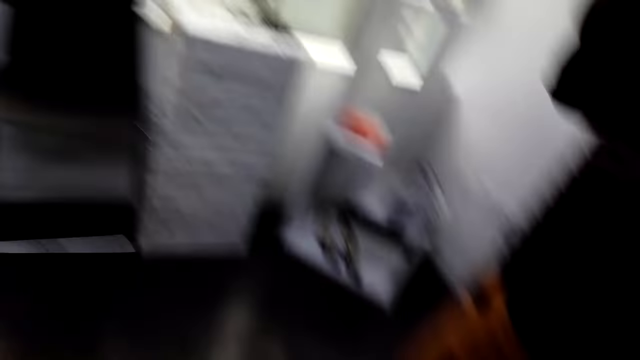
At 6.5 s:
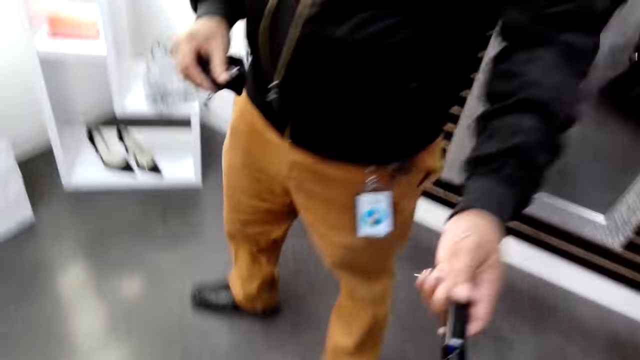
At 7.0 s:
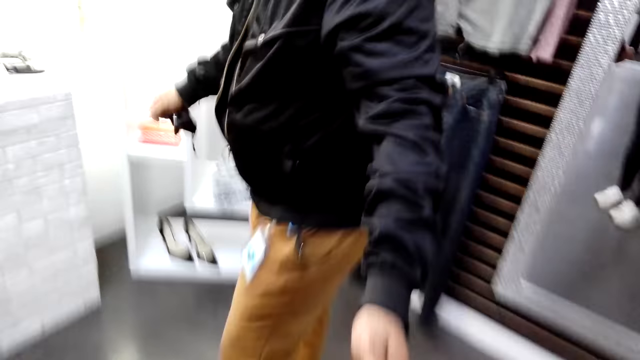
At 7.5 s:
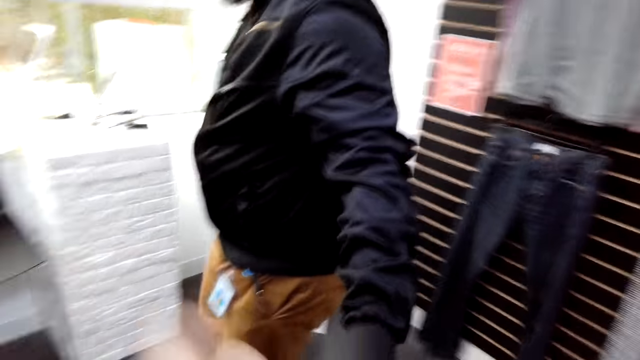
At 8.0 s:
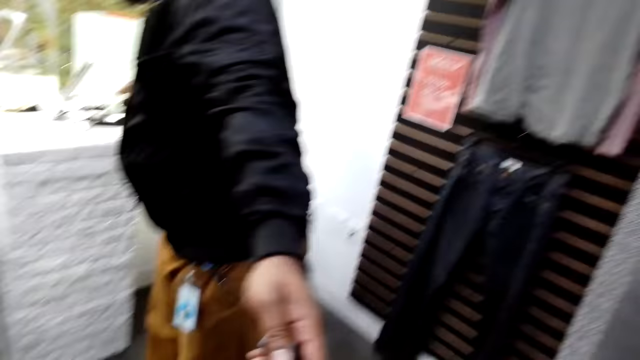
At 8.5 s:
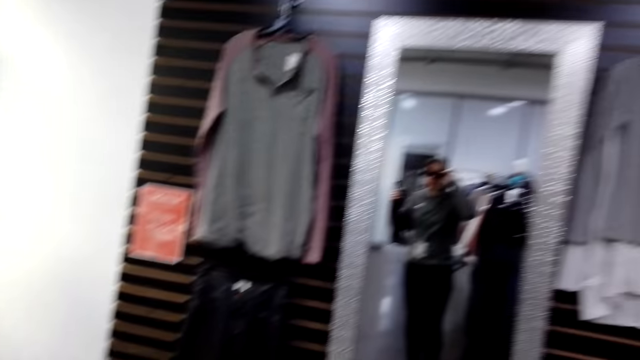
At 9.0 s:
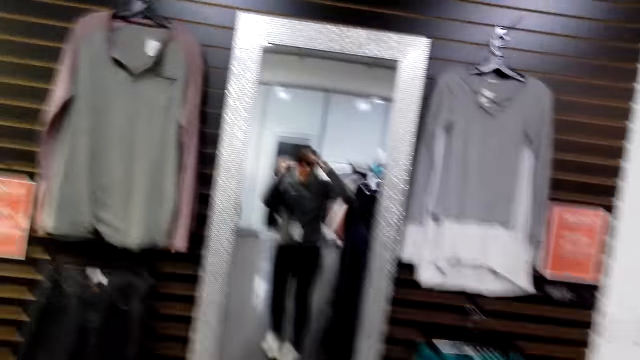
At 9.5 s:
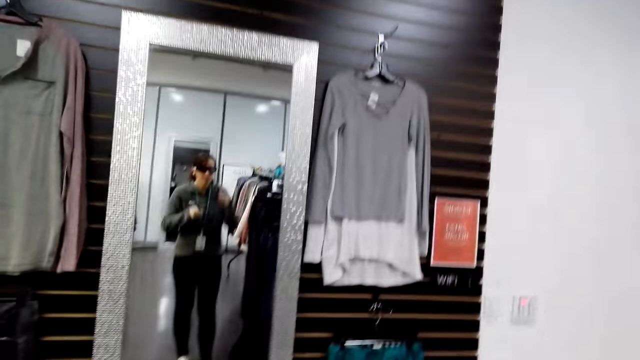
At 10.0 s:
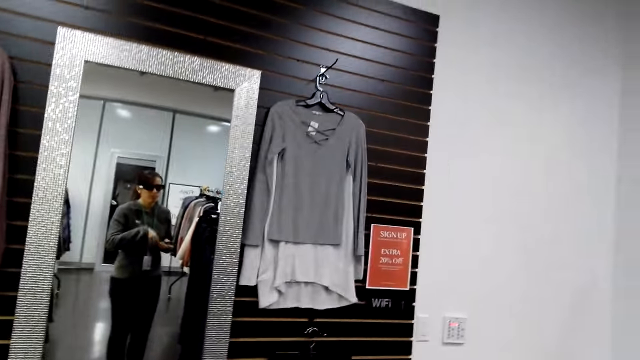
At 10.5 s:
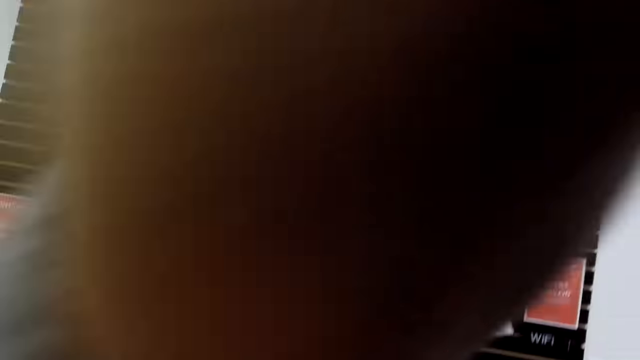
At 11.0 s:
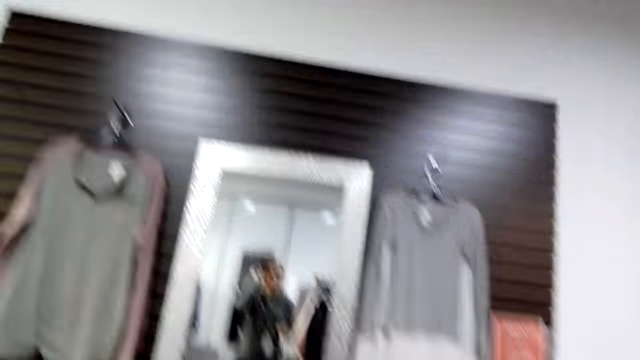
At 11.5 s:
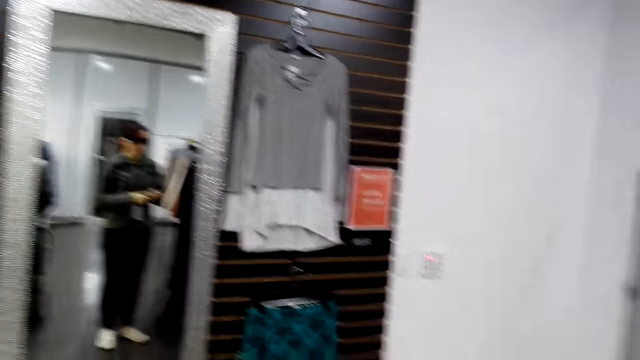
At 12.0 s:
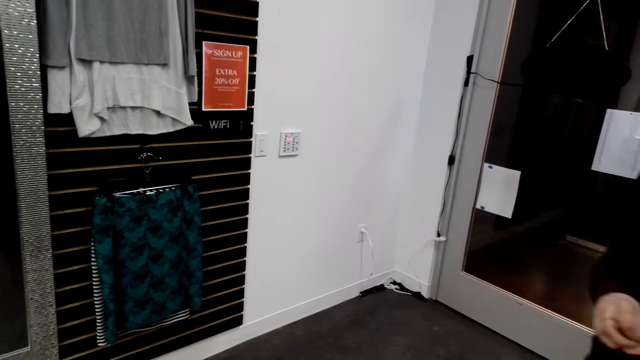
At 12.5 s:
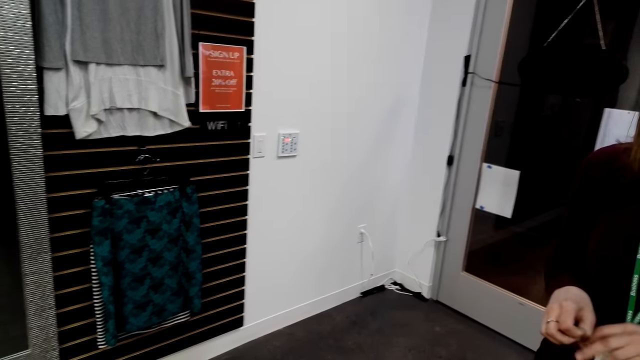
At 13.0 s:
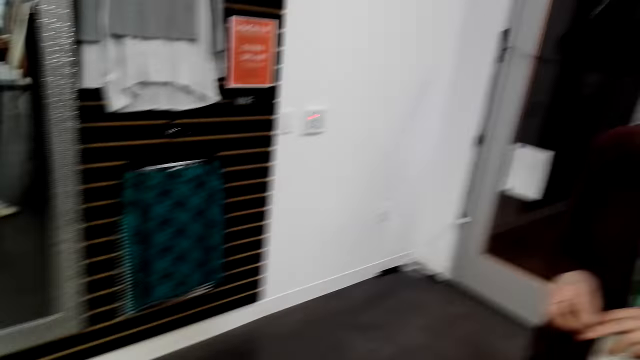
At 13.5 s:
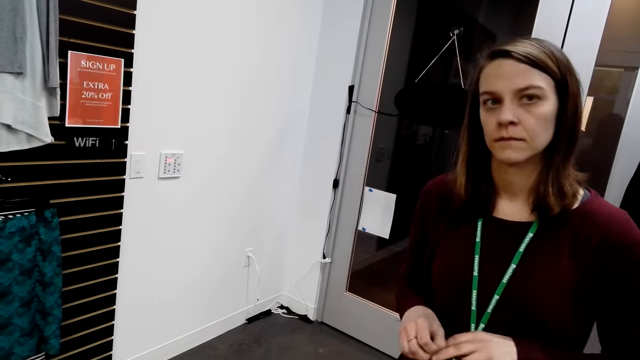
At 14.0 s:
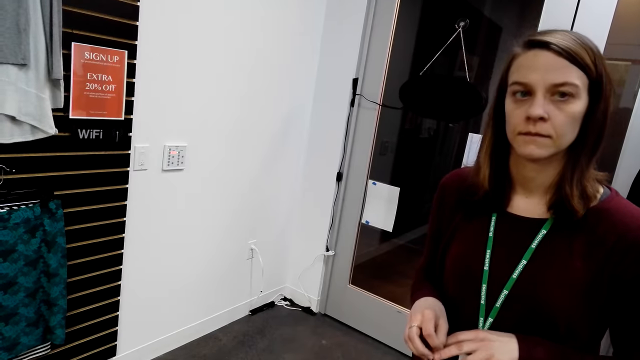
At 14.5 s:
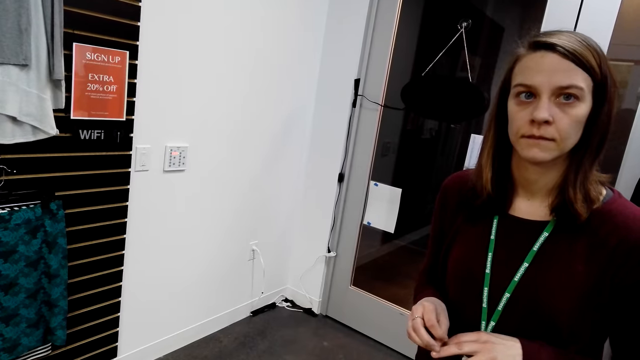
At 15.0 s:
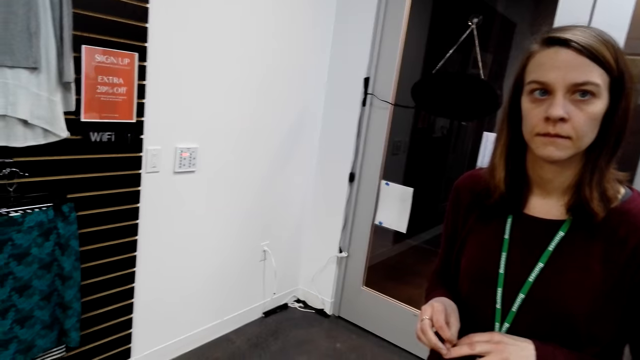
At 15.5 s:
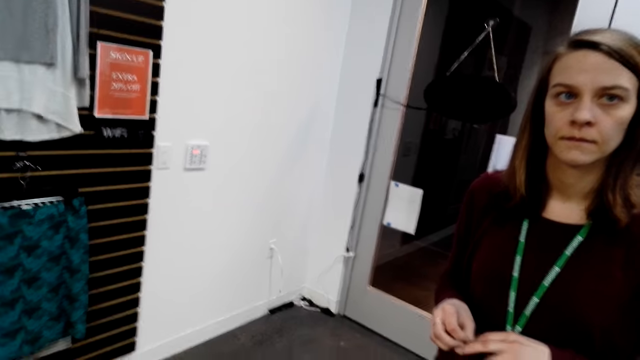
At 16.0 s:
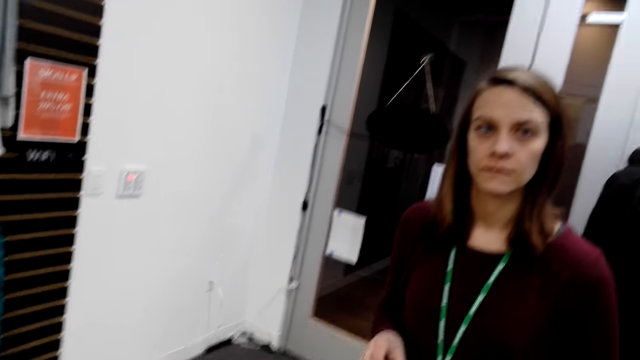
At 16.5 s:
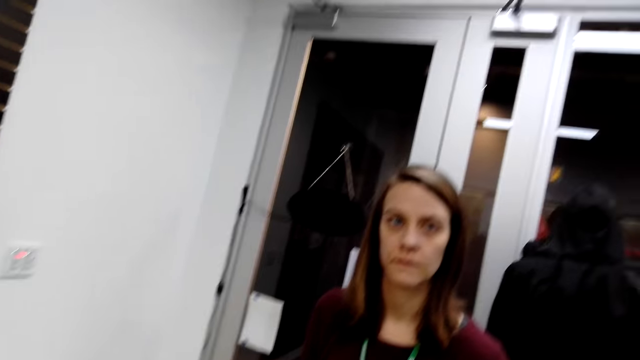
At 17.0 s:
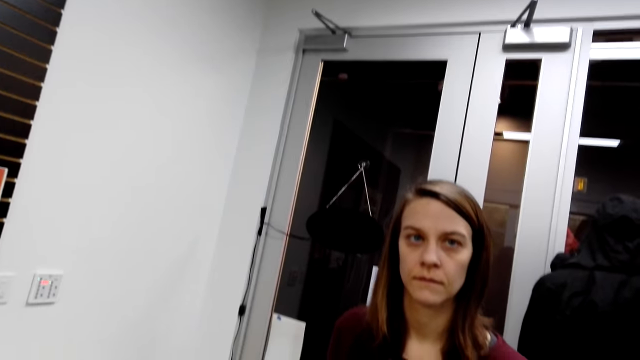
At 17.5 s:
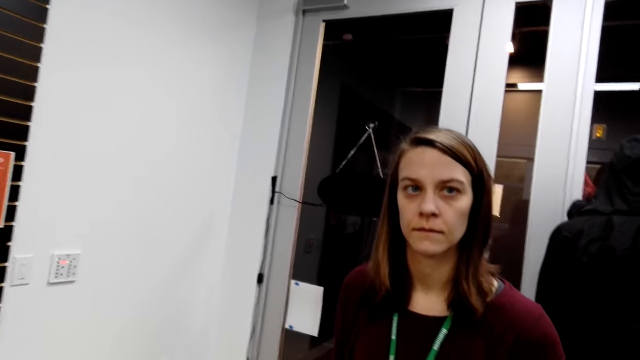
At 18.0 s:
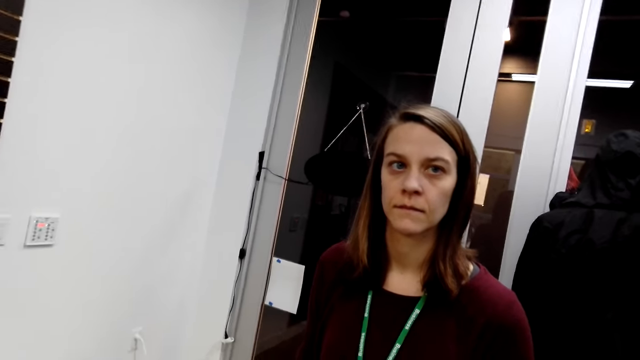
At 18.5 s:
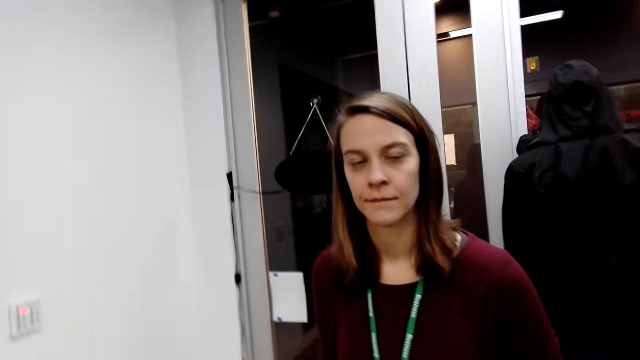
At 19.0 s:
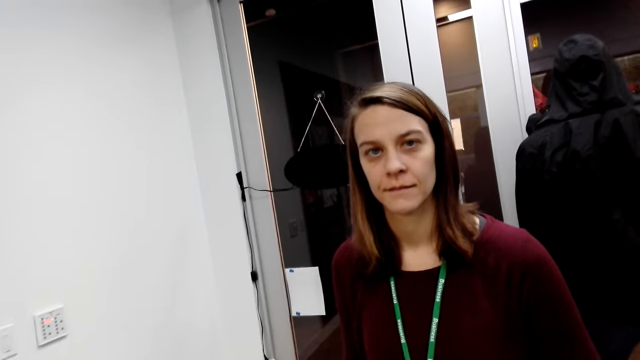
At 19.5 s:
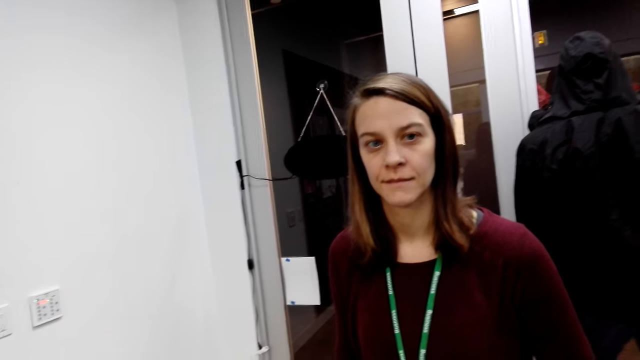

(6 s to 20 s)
A person holds something. A man hands the camera wearer something. The man moves in front of the camera wearer. The camera wearer looks at the mirror. She adjusts the camera. She moves a hand on her face. She looks at a woman. A cashier looks at the camera wearer.

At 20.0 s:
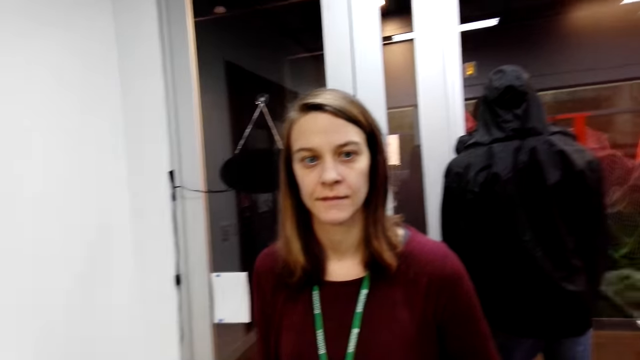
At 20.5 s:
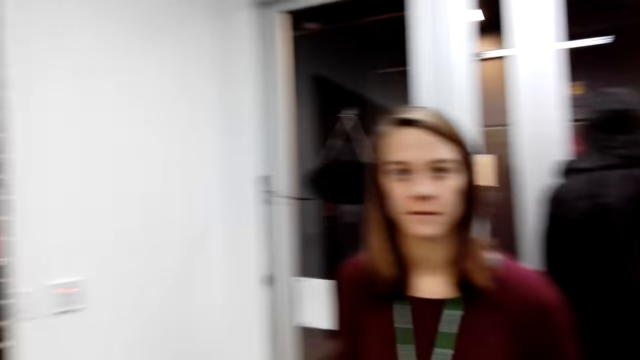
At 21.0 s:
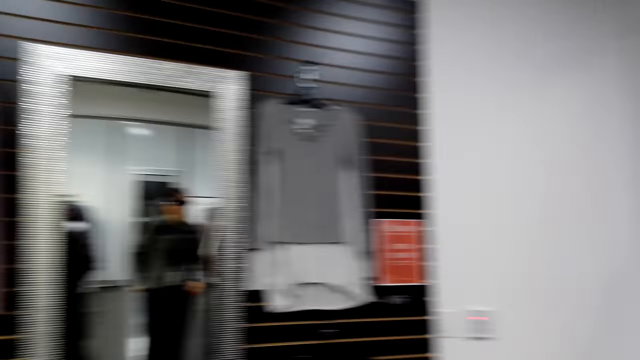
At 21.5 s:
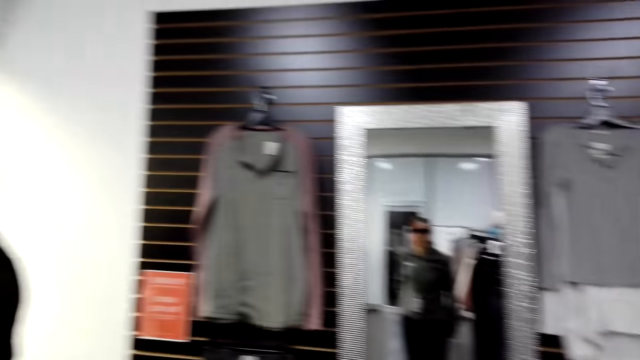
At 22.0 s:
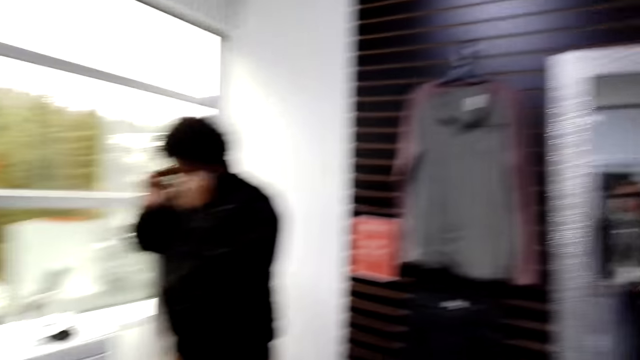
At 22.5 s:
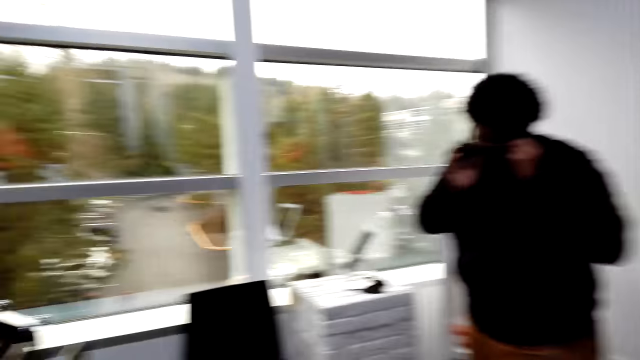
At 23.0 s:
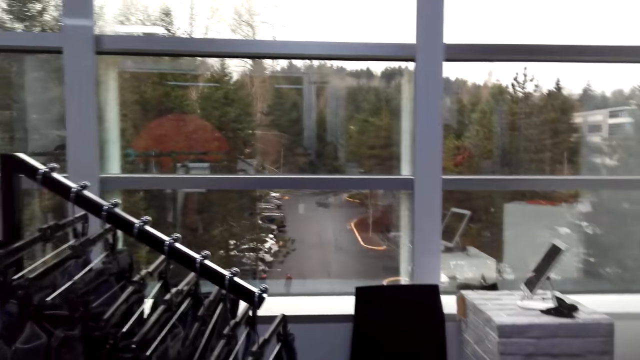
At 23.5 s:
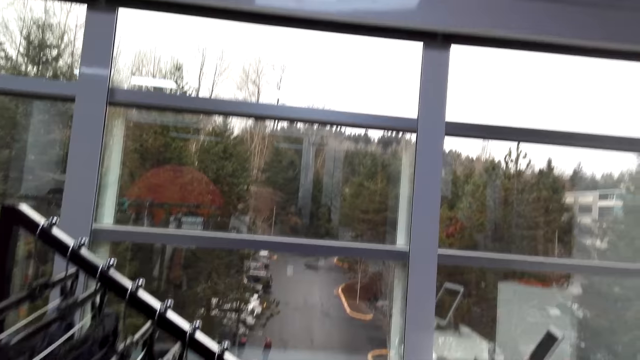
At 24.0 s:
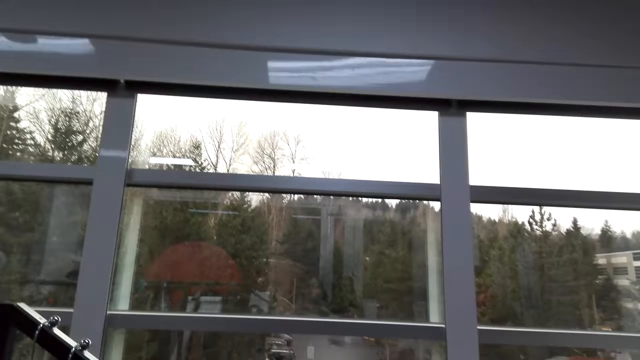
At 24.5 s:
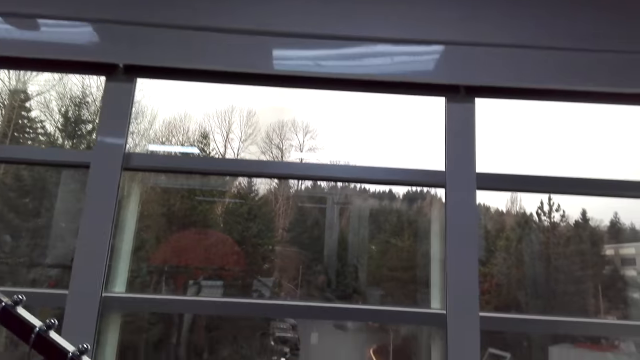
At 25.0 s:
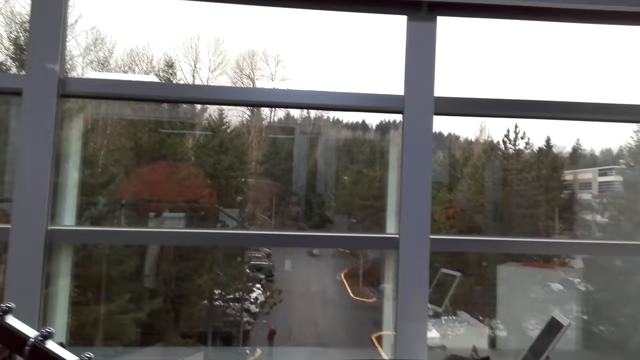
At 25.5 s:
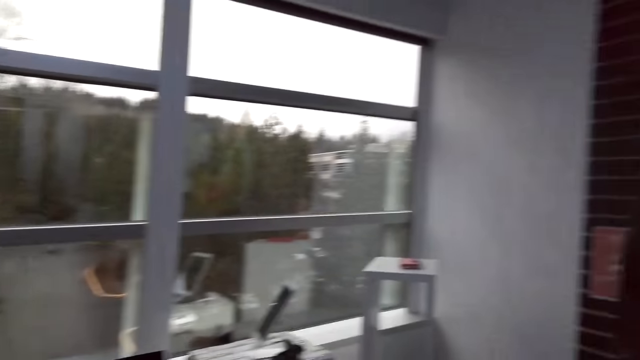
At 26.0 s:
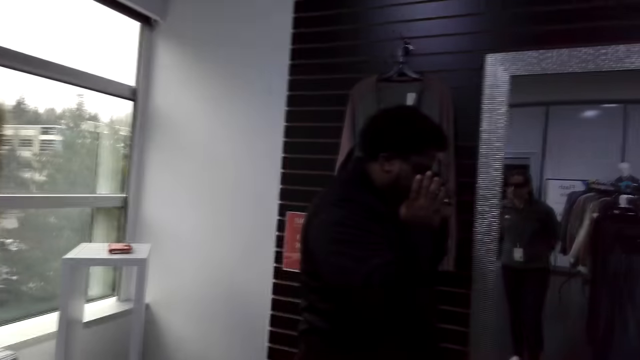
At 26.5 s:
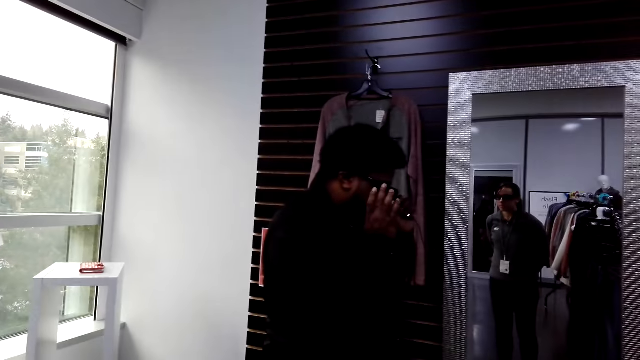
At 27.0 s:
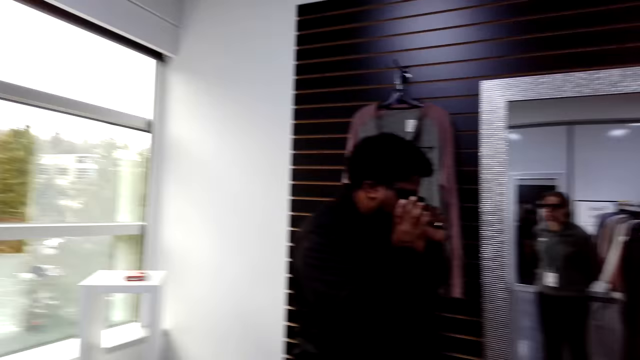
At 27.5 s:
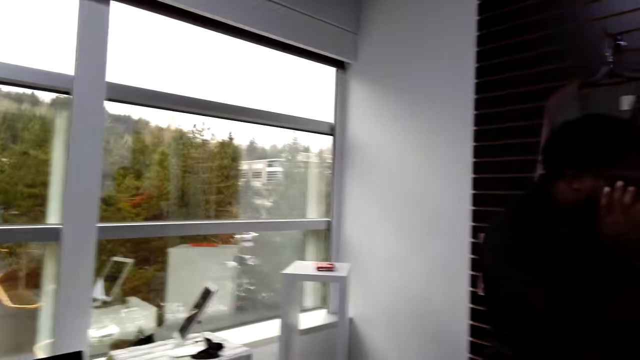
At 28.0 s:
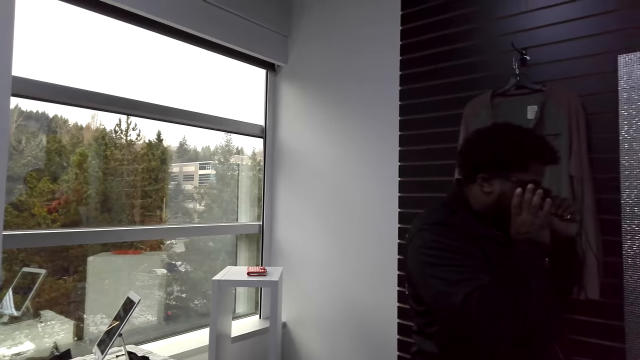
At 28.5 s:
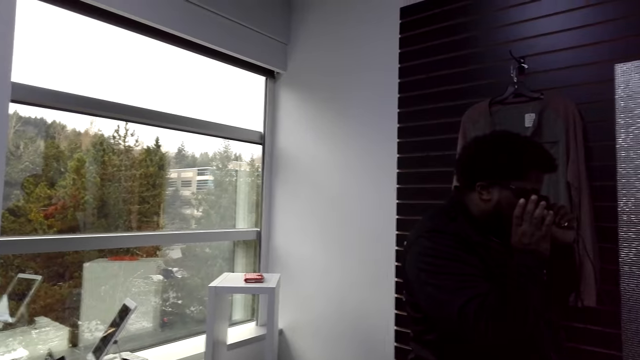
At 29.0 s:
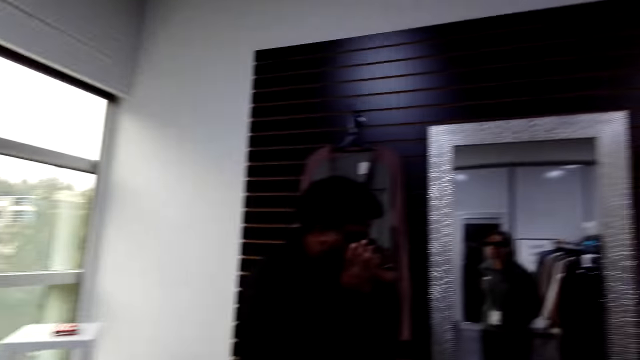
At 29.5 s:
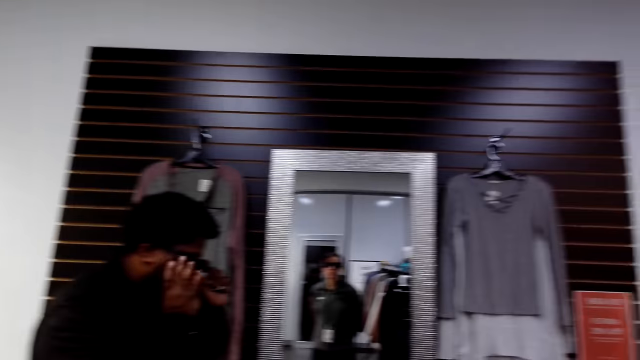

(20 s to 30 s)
The camera wearer turns around. They look at a man. The man makes a phone call.
